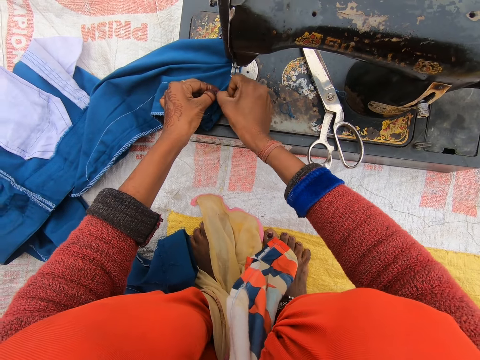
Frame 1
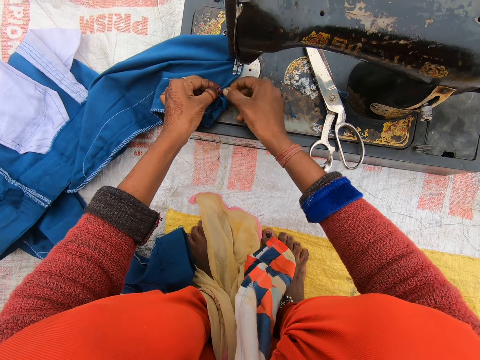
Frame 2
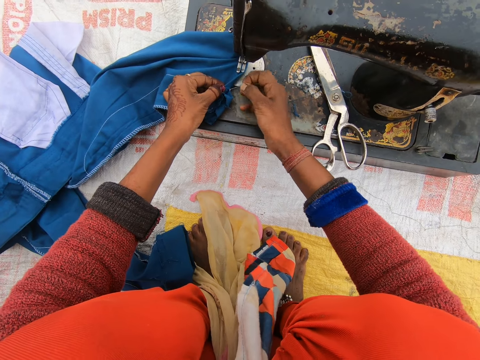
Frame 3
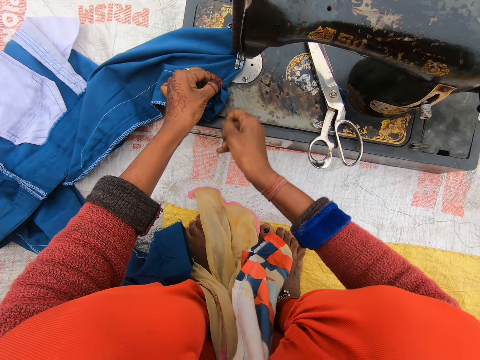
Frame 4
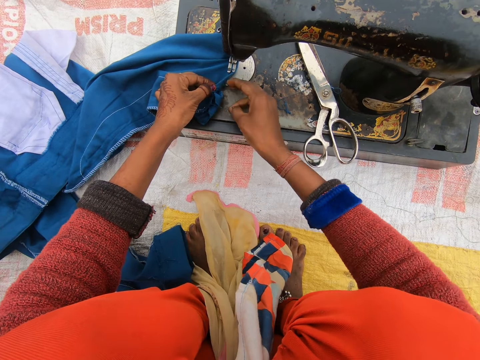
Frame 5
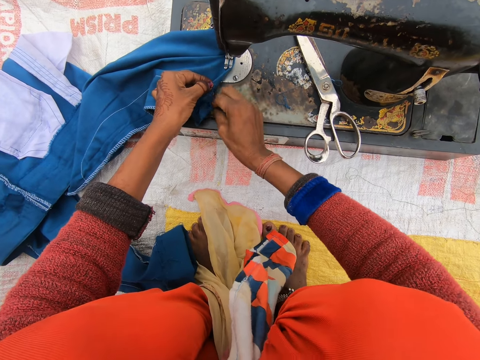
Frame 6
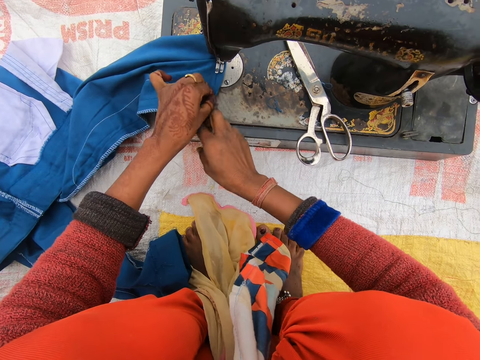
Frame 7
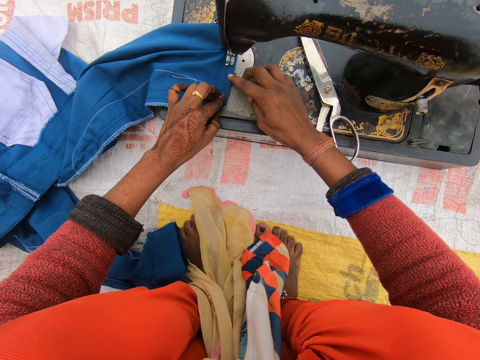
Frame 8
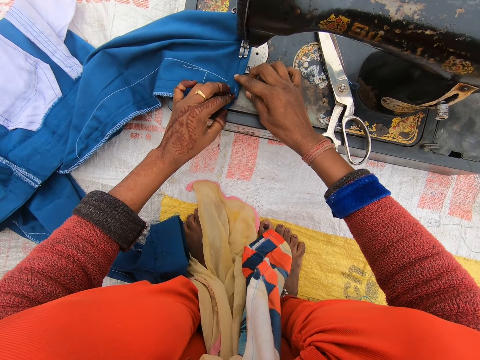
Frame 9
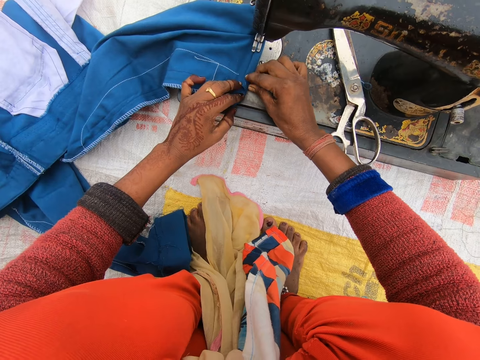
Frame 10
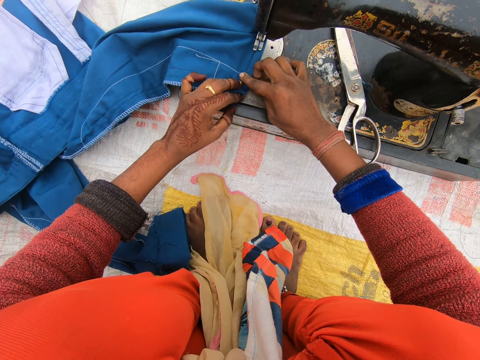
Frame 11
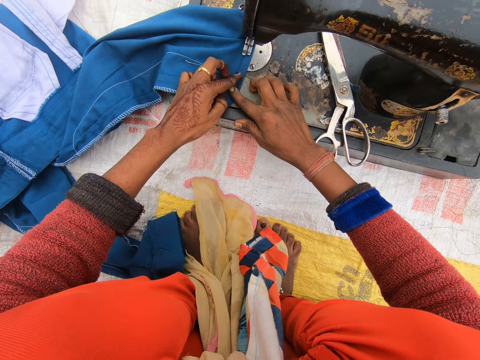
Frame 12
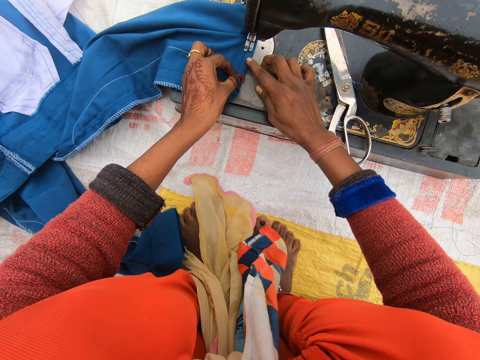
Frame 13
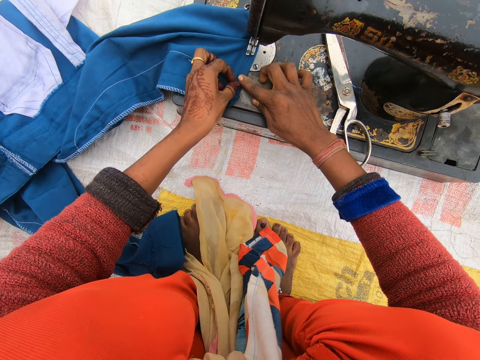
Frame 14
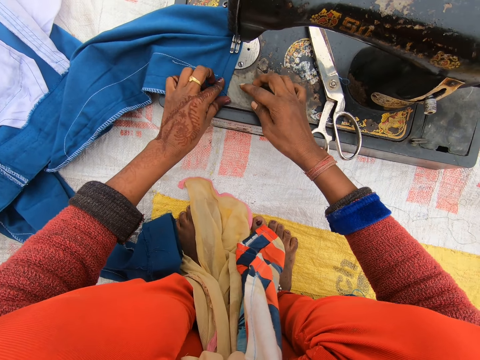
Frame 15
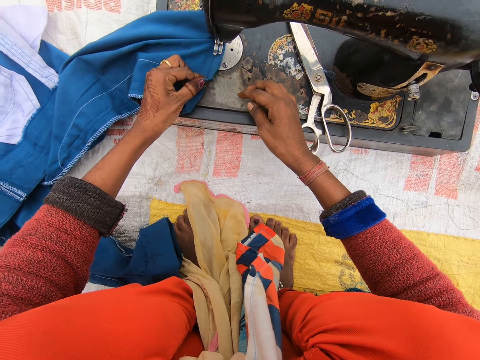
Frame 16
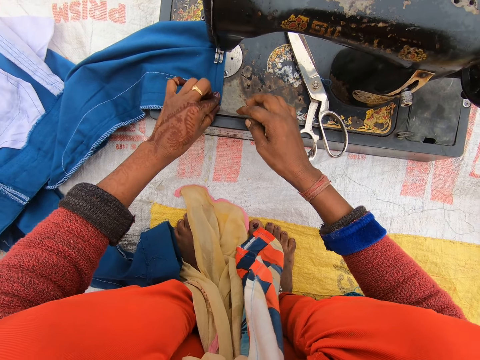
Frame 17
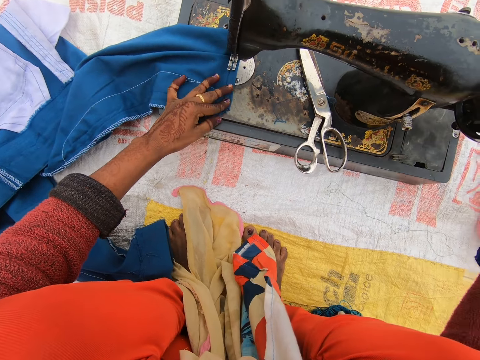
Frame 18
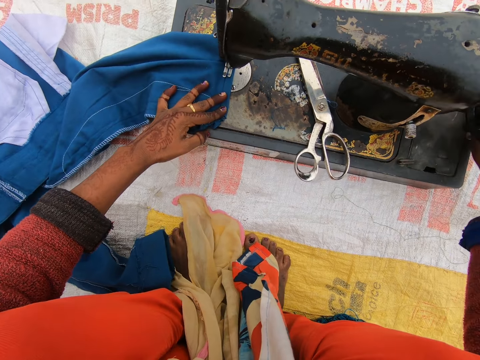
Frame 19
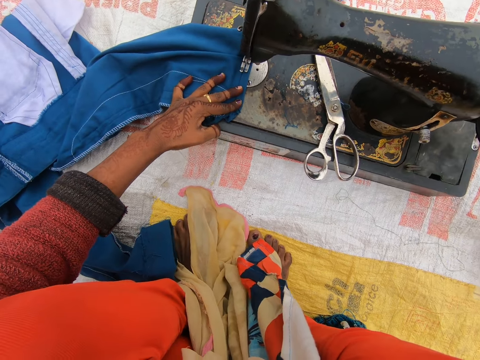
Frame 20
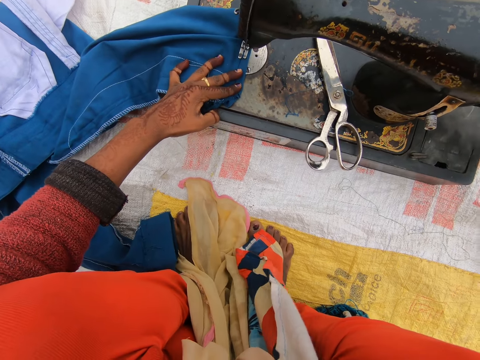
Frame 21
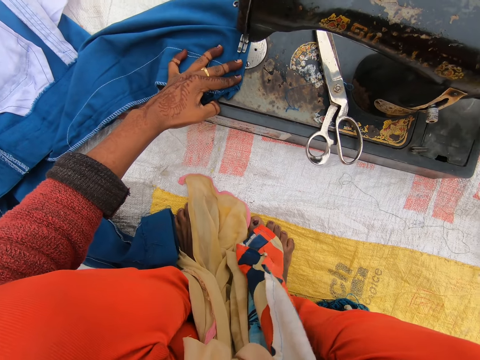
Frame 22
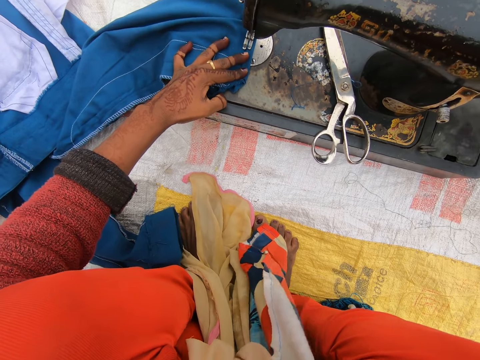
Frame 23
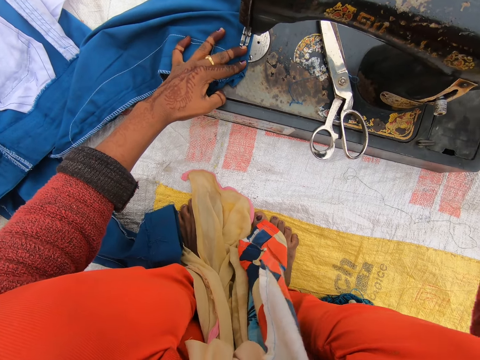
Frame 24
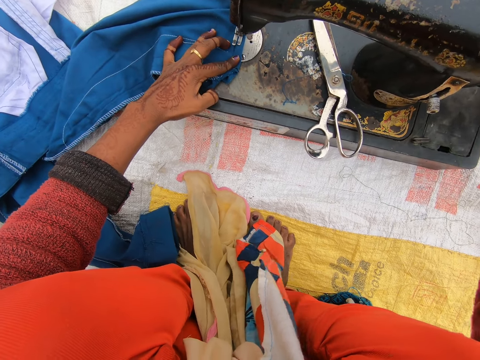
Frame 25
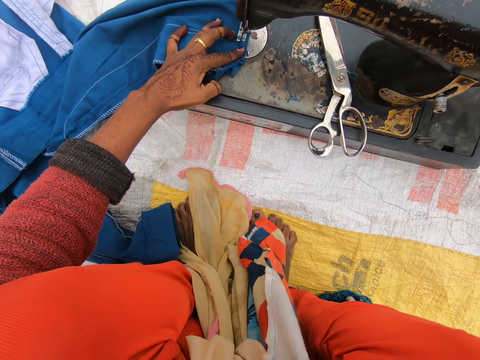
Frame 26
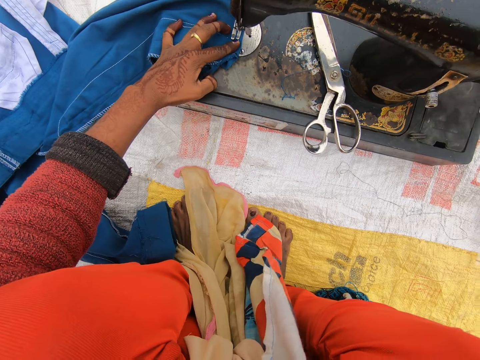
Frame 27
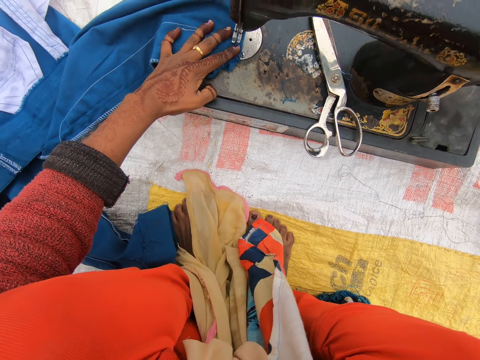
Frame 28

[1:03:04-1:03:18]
The camera wearer cuts a thread on the trouser. They pull out the thread. They adjust the trouser. They fold the trouser. They sew the trouser. They spin the balance wheel.

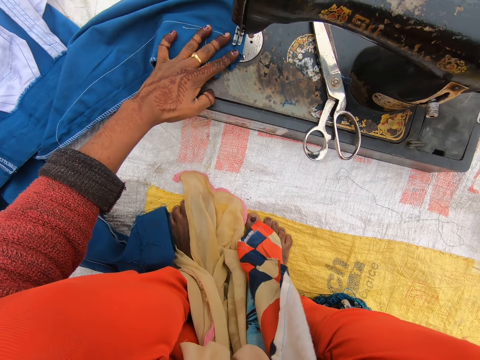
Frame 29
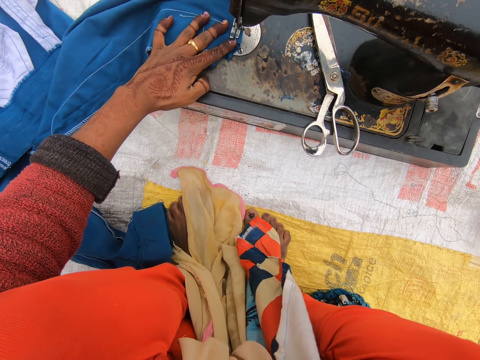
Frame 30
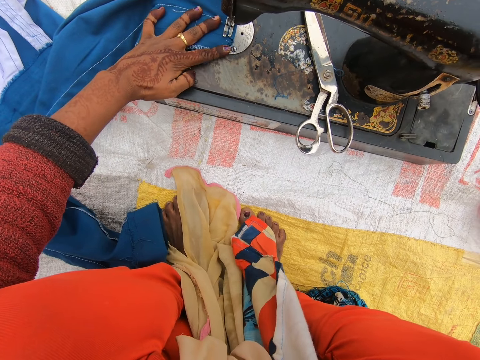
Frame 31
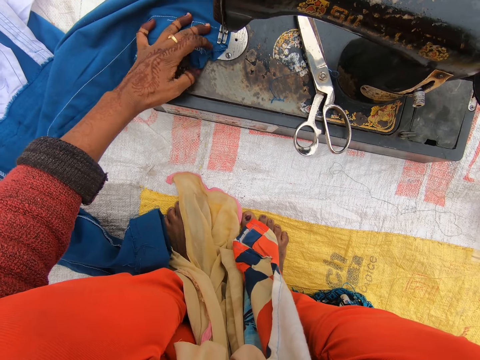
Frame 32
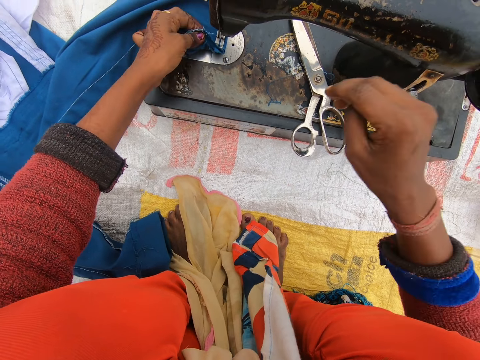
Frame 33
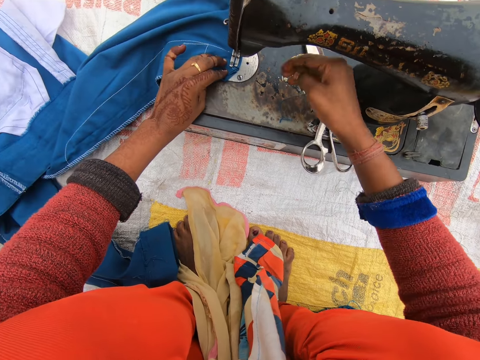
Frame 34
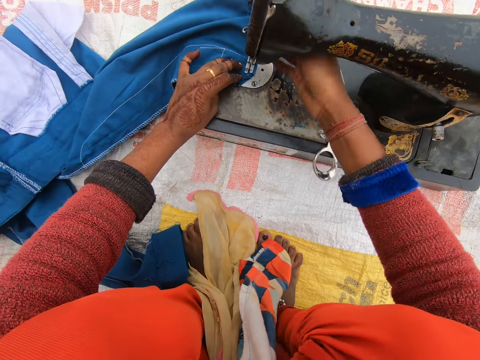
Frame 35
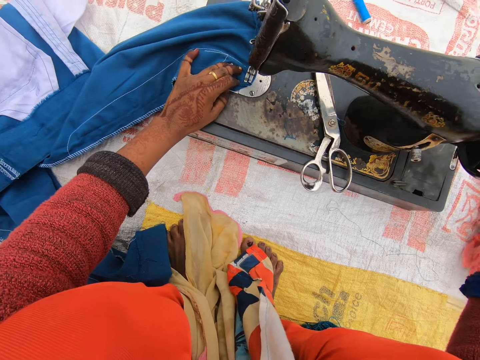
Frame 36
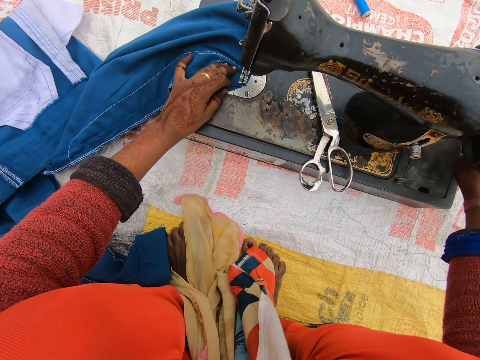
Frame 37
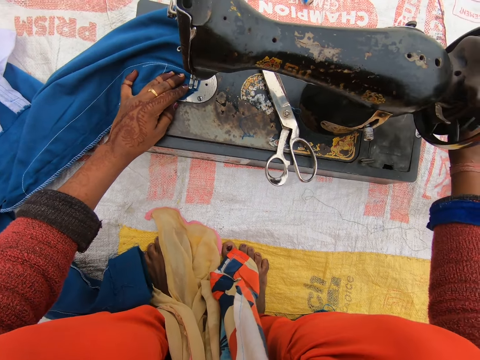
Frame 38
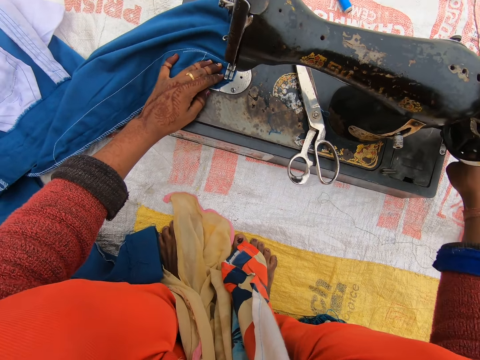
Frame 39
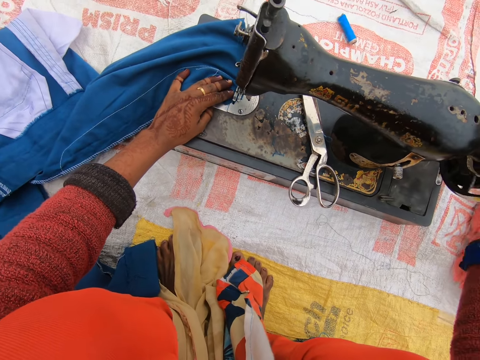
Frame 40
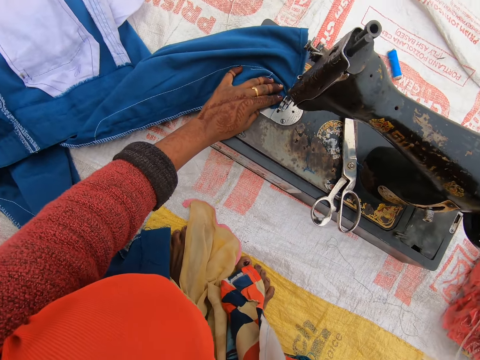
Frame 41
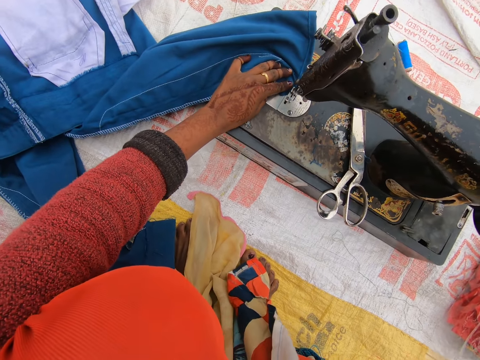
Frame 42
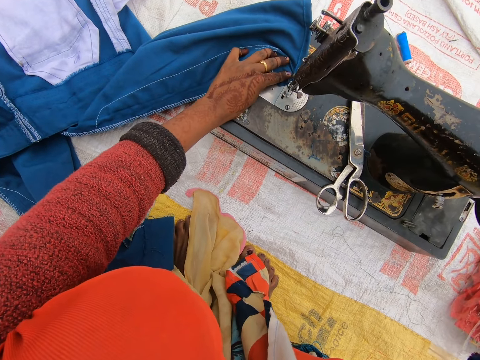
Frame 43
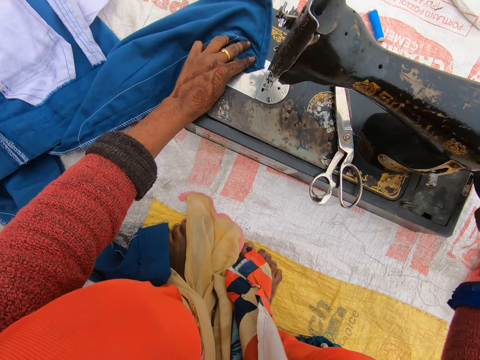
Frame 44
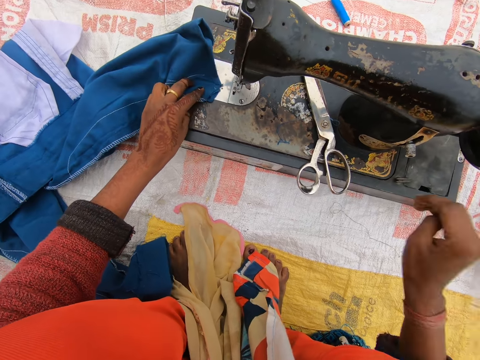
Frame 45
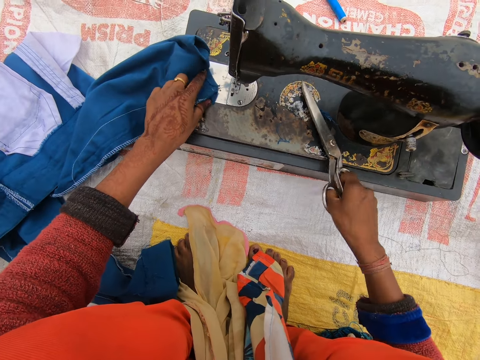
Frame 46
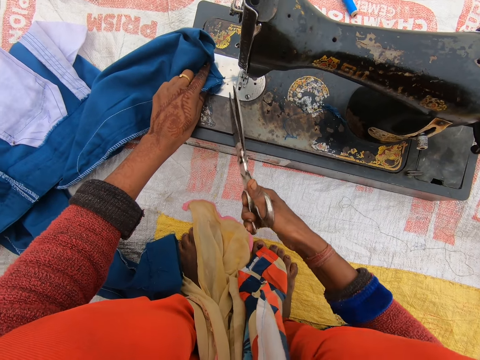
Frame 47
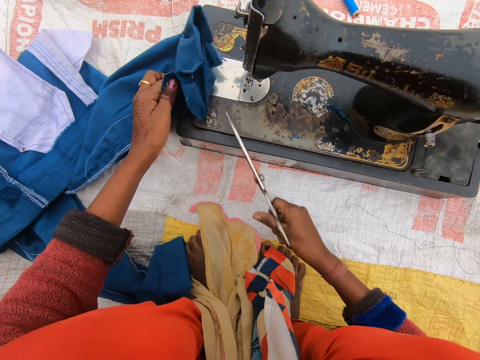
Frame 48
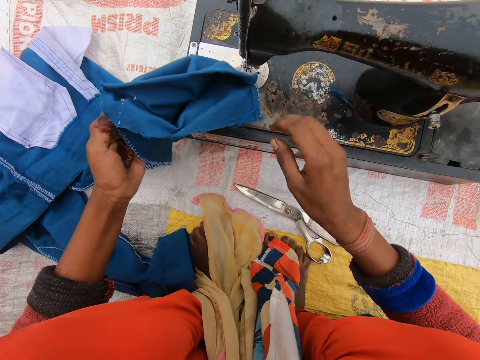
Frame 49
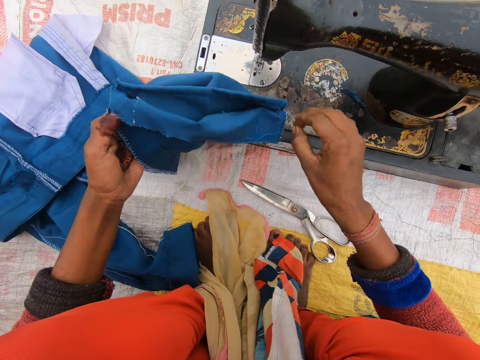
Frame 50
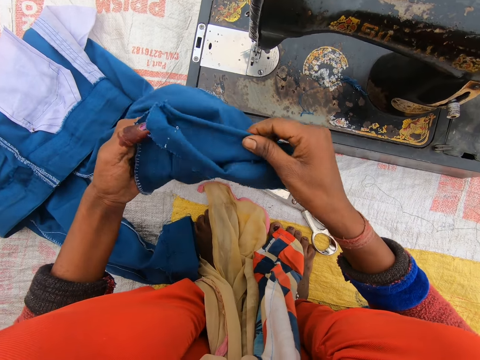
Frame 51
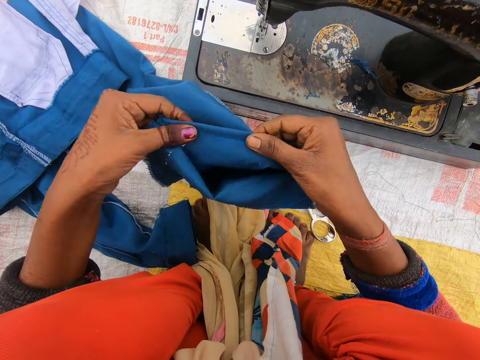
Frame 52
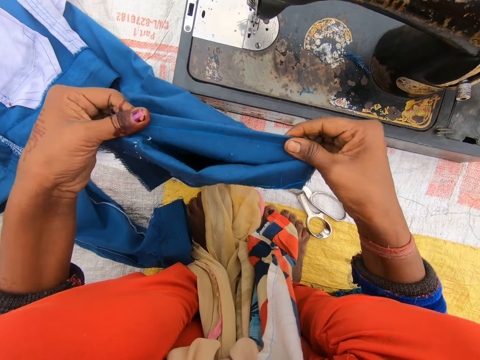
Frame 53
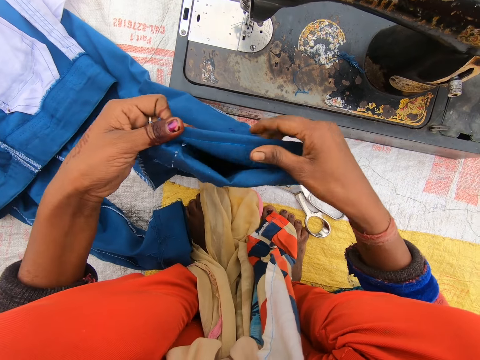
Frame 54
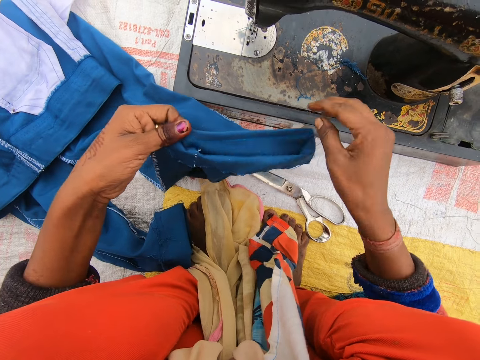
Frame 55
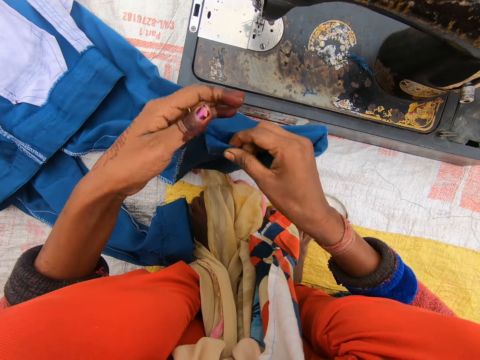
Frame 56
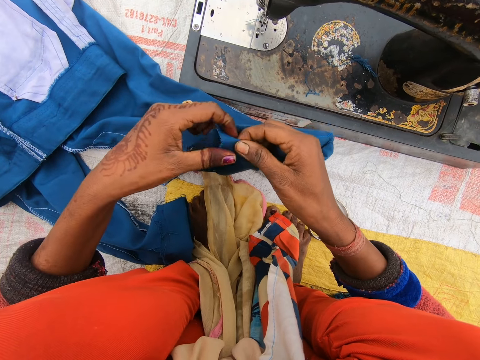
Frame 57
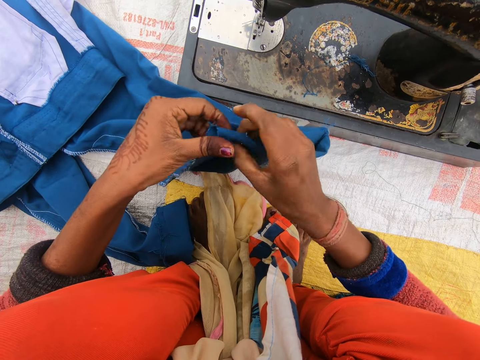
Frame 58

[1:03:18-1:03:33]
The camera wearer touches the lever presser. They push the needle clamp. They rotate the hand wheel. They sew the trouser. They pick up the scissors on the sewing machine. They cut a thread on the trouser with the scissors. They drop the scissors on a sack. They examine the cloth. They adjust the trouser.
